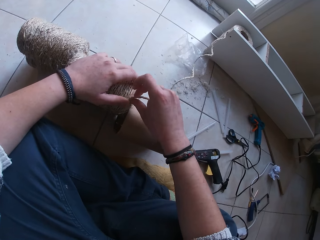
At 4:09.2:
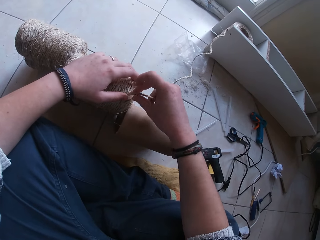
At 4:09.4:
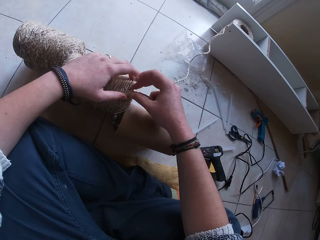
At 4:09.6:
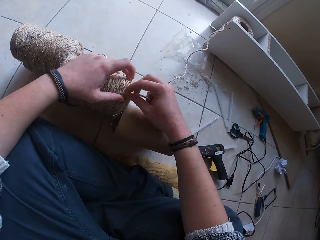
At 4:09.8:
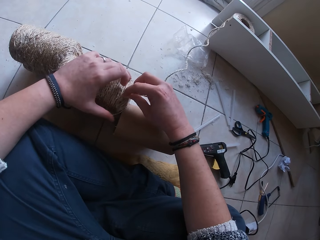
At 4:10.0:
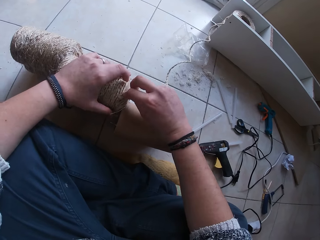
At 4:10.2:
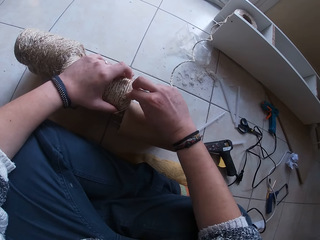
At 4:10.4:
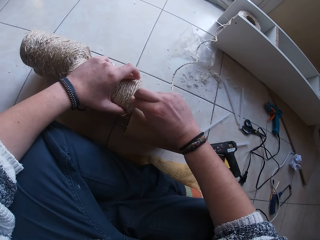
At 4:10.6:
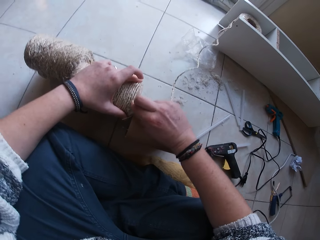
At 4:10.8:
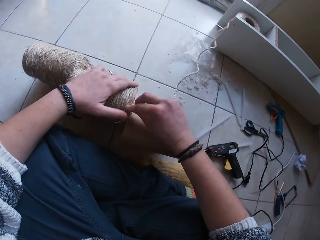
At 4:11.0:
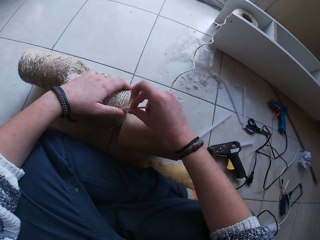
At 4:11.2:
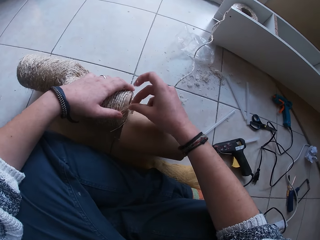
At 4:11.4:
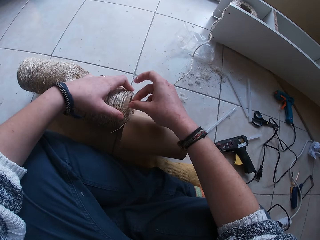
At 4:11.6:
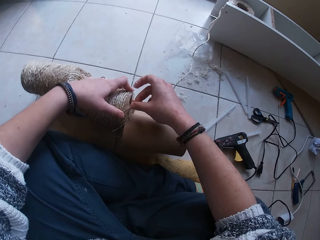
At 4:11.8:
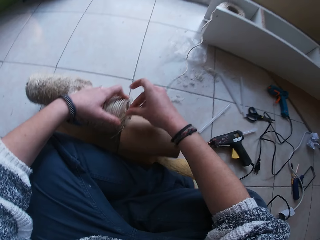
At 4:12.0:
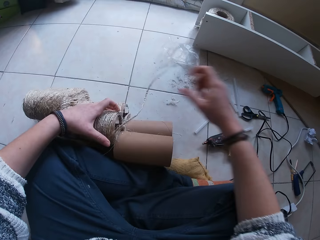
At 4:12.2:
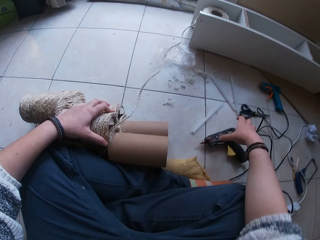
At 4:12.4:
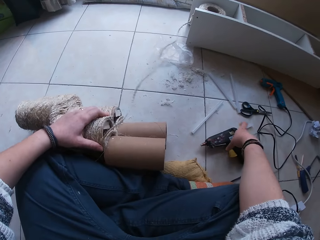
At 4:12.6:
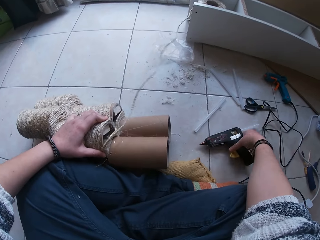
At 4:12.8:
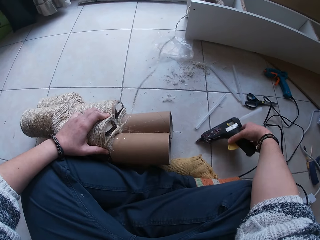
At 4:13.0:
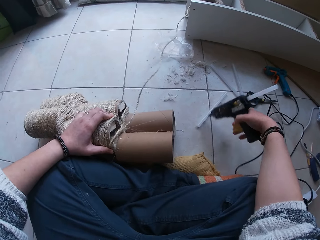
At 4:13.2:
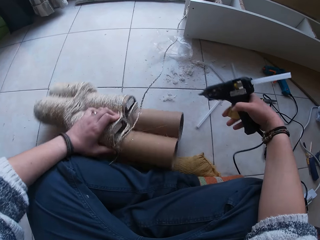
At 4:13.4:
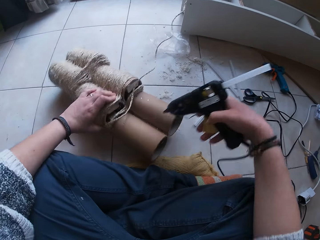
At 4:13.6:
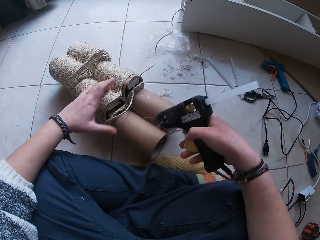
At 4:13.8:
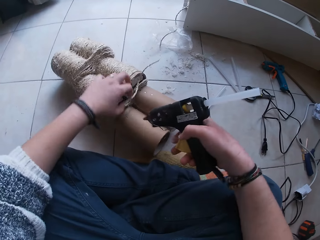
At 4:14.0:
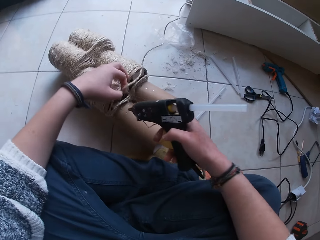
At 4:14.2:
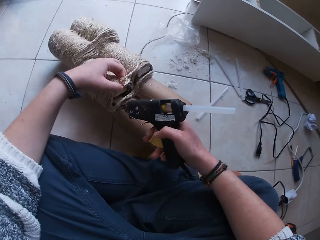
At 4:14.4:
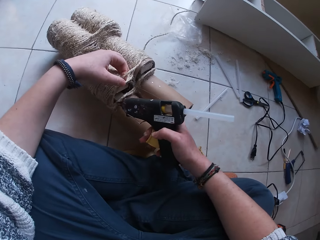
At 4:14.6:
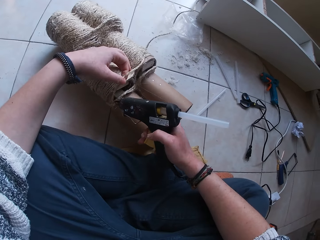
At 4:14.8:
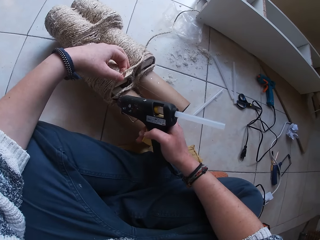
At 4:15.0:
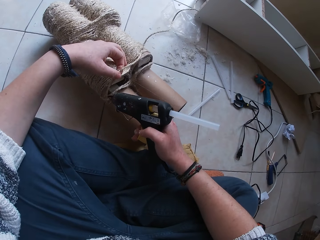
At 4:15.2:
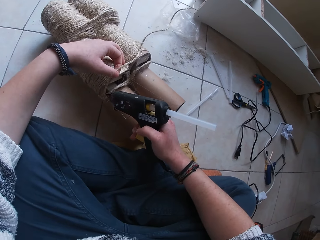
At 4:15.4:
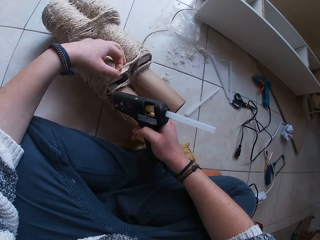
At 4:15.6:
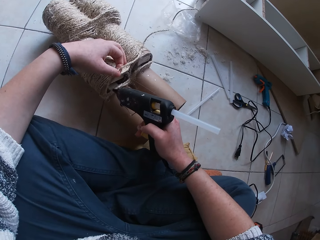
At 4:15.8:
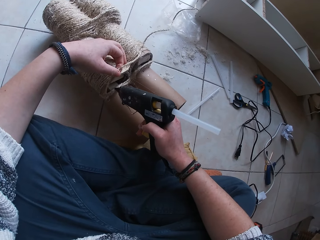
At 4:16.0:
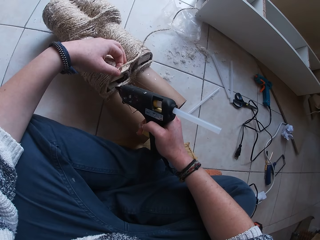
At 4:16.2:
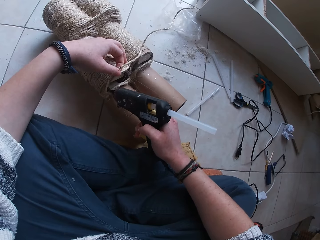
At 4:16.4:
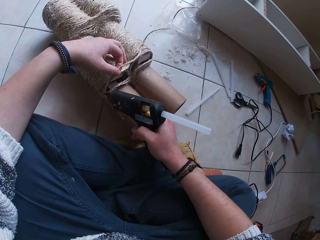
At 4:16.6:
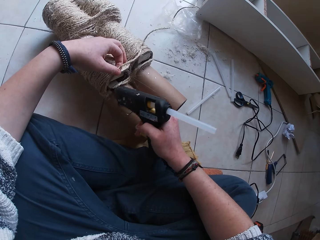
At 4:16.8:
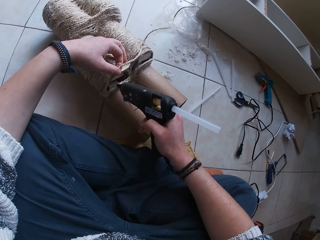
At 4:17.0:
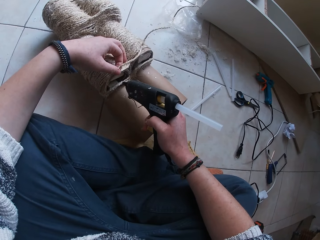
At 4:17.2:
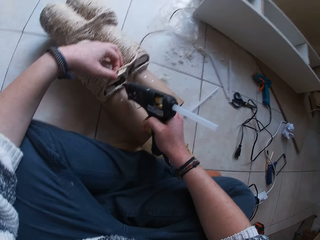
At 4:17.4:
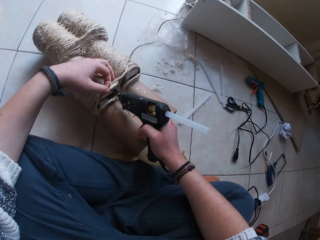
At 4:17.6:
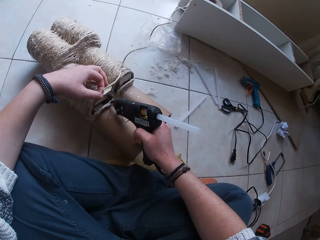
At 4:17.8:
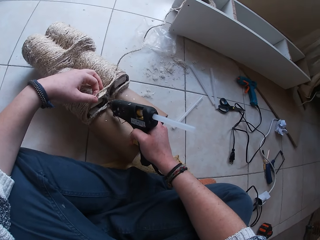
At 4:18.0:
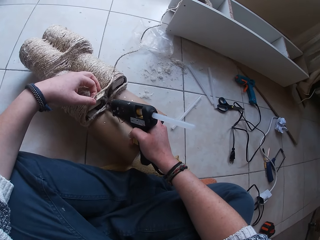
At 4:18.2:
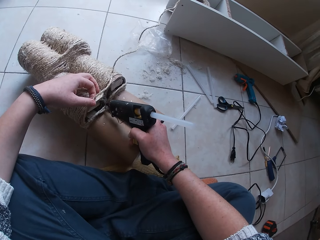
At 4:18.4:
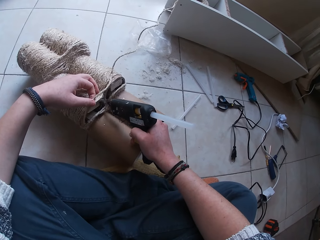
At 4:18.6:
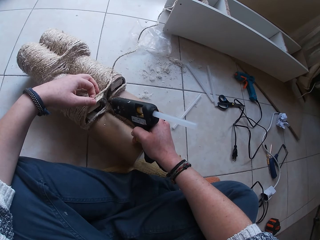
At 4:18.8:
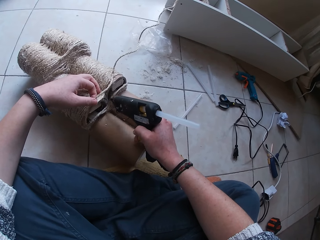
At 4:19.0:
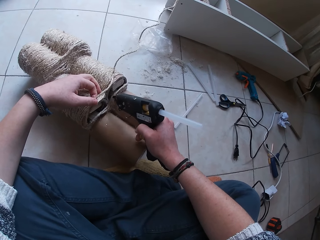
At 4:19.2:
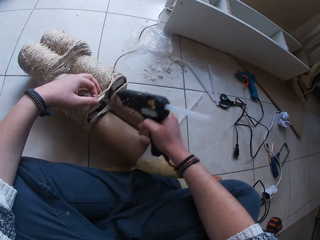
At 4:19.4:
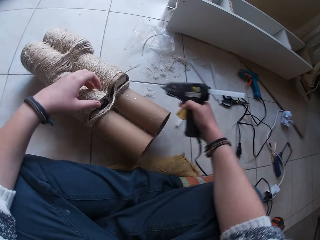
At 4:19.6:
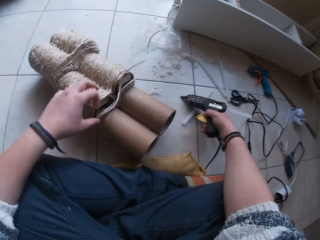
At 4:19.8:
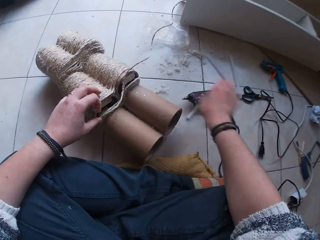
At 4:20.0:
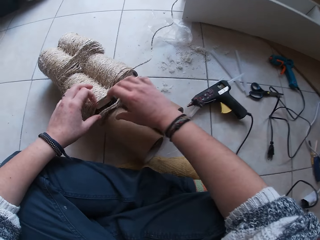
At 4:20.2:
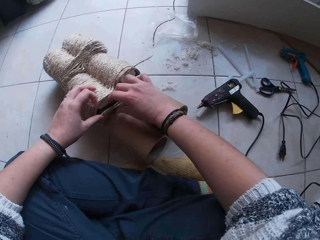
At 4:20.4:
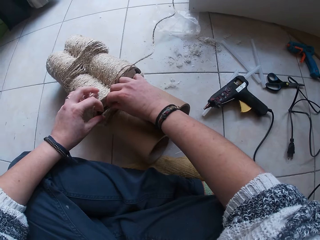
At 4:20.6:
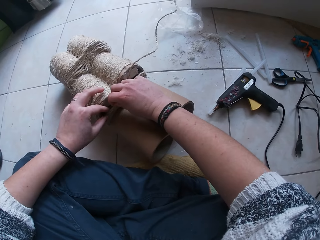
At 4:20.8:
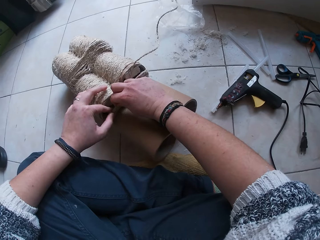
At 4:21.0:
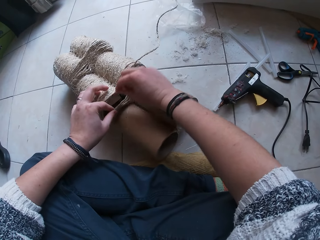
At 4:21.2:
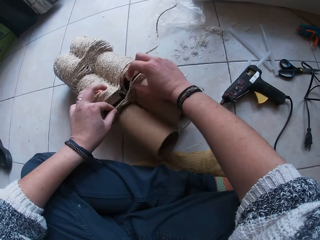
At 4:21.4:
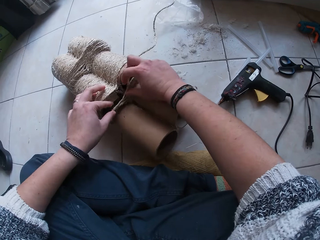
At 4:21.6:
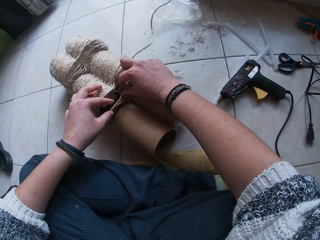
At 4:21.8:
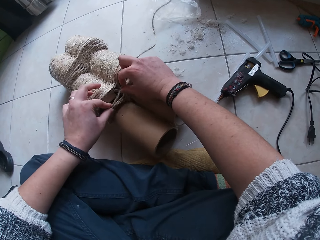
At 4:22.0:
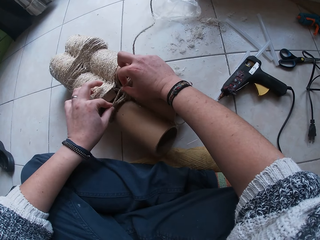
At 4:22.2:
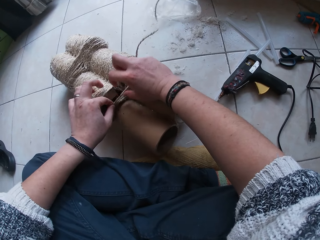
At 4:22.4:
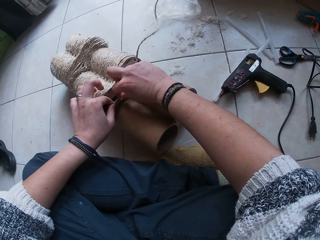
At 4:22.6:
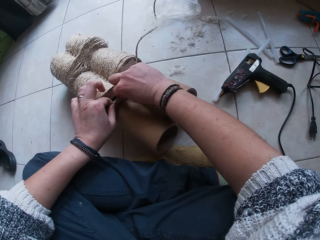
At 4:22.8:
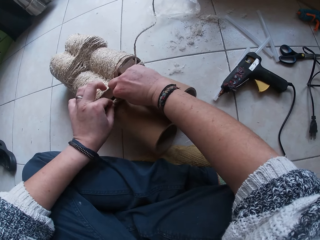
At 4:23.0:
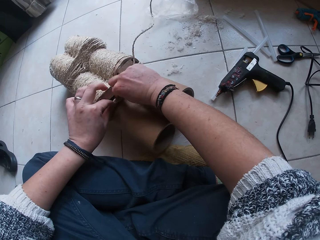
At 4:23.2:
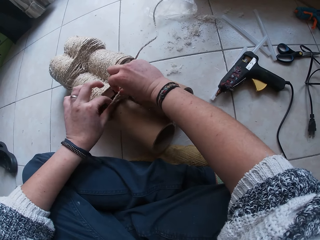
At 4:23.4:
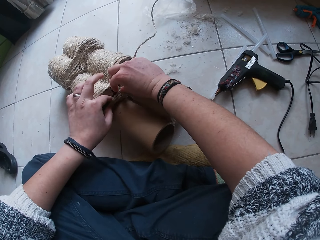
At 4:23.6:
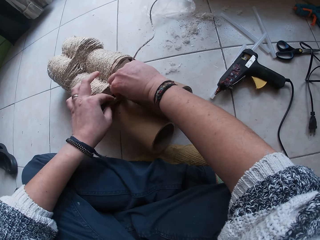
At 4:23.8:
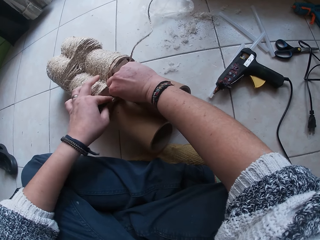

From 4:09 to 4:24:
The camera wearer picks the glue gun from the floor with her right hand. She drops the paper craft in her left hand on the floor. She adjusts the sisal rope roll on the floor. She holds the string of rope with her left hand. She applies glue on the paper craft with the glue gun in her right hand. She drops the glue gun in her right hand on the floor. She presses the string of rope on the paper craft with her hands.

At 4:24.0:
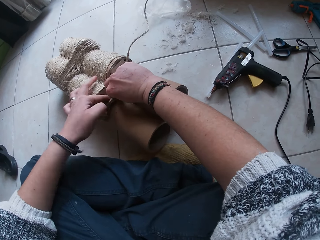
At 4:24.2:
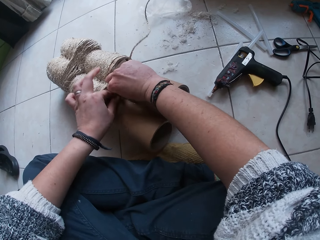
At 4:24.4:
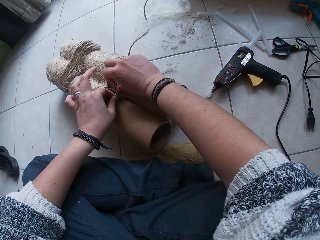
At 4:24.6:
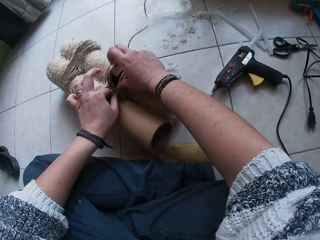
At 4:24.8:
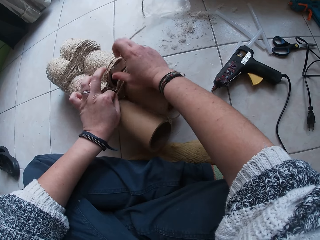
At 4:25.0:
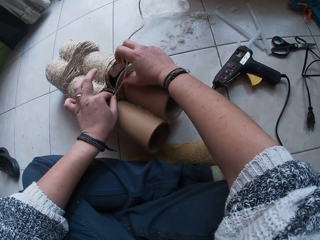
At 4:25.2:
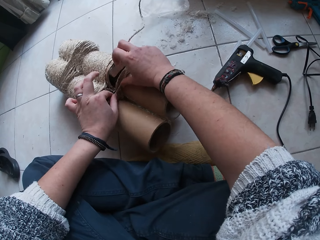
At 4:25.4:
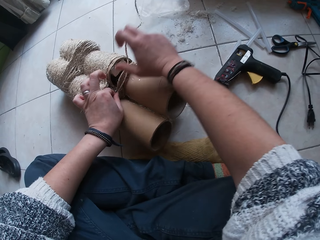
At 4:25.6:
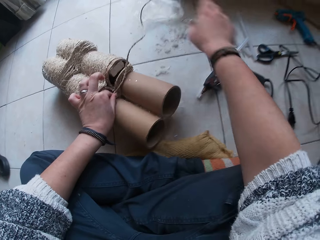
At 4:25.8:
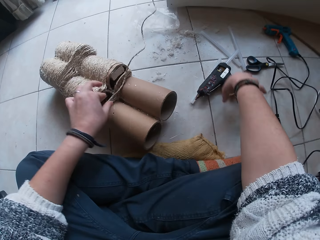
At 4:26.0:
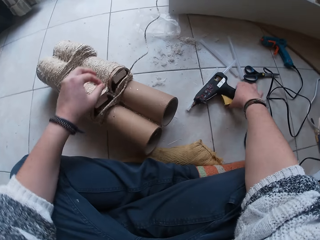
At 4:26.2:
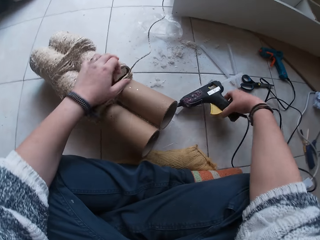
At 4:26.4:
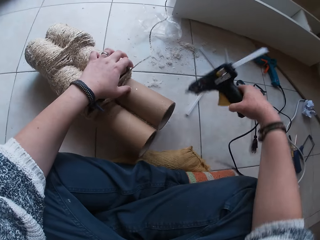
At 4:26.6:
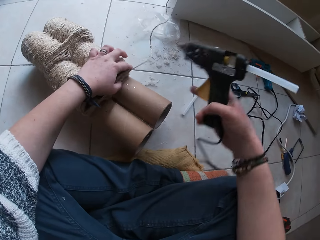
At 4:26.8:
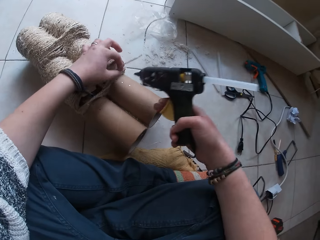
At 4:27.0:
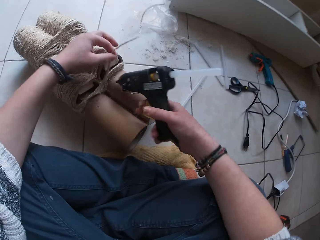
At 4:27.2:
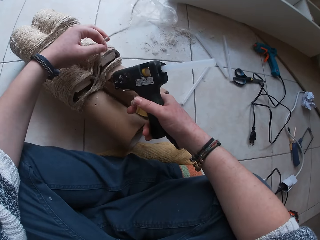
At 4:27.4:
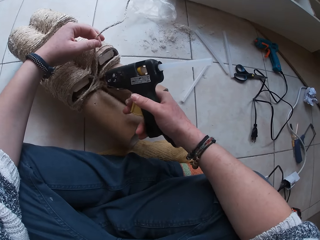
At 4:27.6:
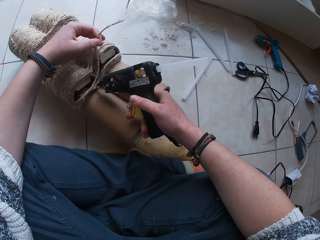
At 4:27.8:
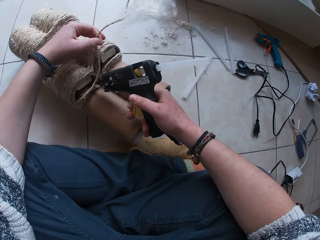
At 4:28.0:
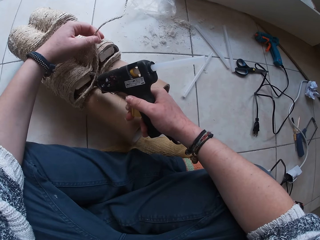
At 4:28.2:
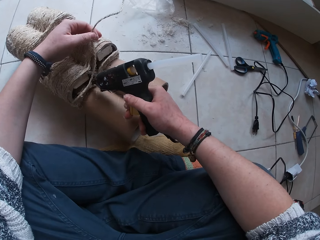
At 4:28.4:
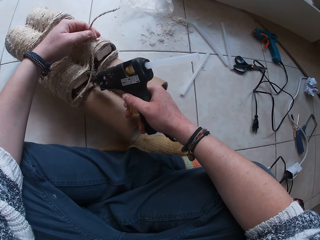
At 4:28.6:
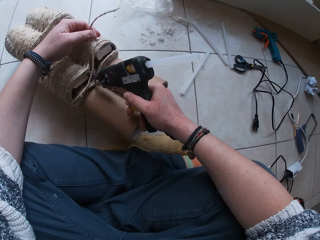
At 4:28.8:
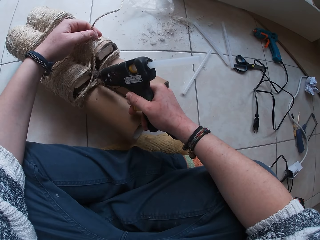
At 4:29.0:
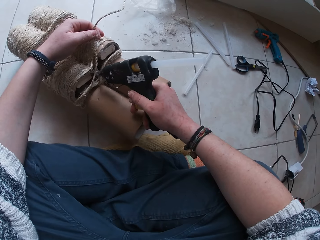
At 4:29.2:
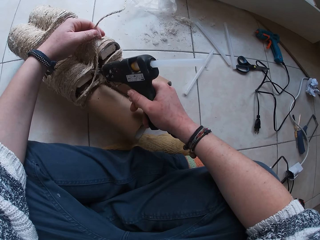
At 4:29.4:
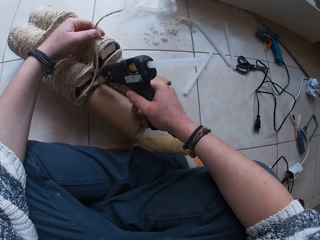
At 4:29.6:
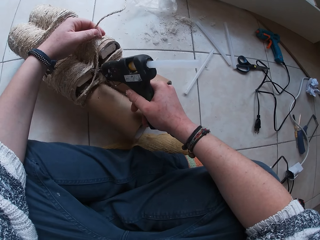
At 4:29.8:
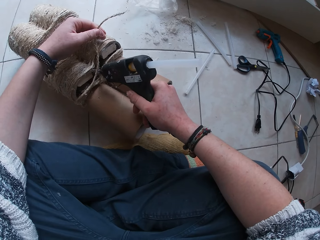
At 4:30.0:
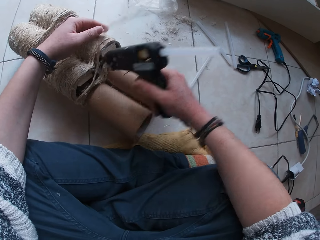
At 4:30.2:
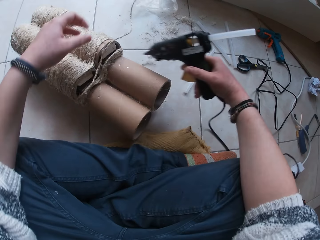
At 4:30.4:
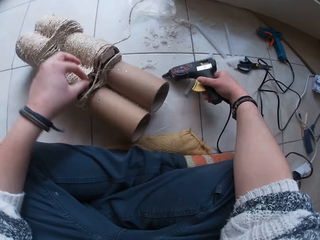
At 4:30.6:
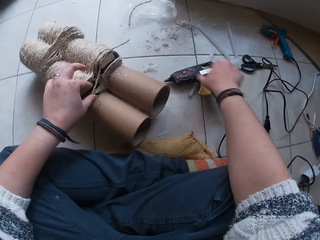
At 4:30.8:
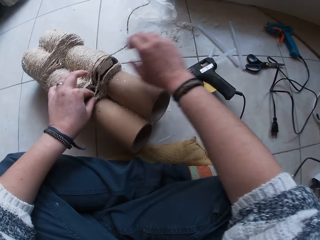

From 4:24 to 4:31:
The camera wearer picks the glue gun from the floor with her right hand. She holds the string of rope with her left hand. She applies glue on the paper craft with the glue gun in her right hand. She drops the glue gun in her right hand on the floor.
